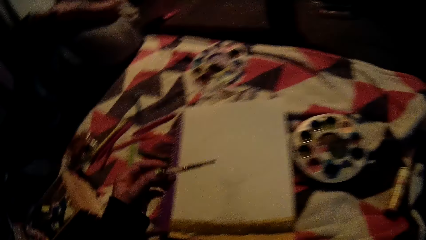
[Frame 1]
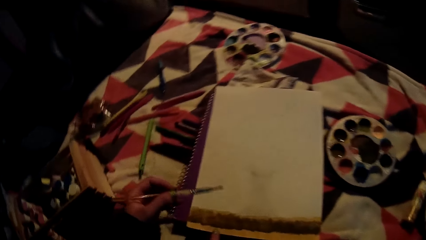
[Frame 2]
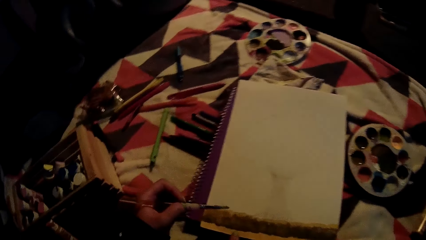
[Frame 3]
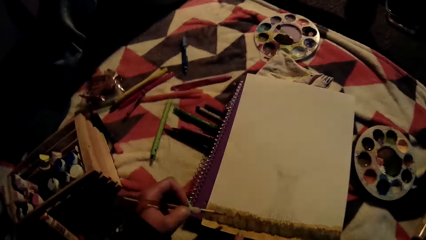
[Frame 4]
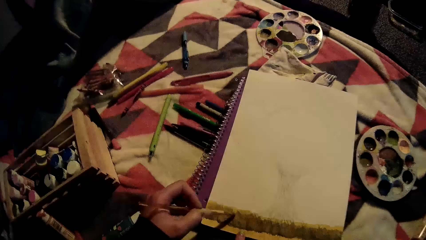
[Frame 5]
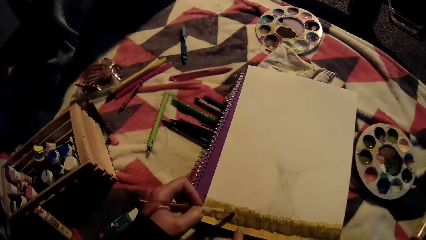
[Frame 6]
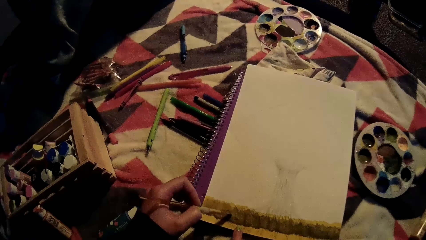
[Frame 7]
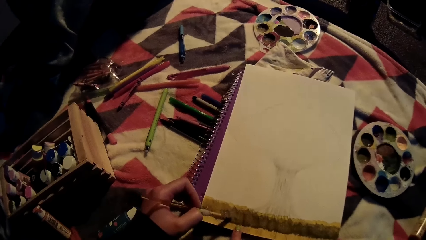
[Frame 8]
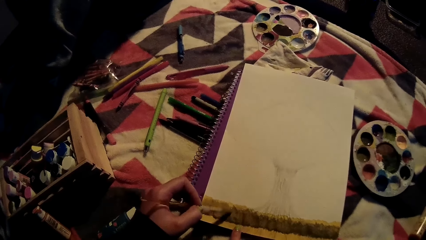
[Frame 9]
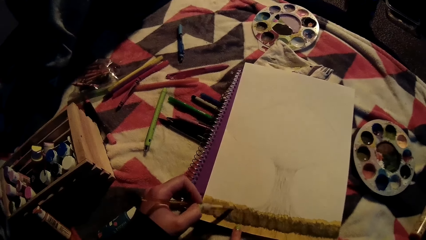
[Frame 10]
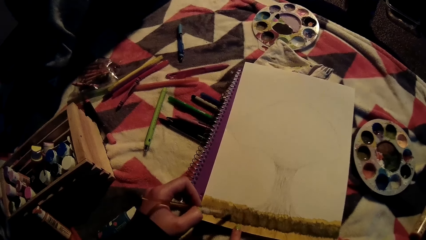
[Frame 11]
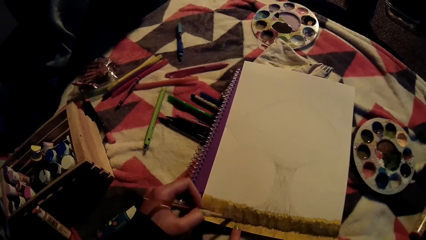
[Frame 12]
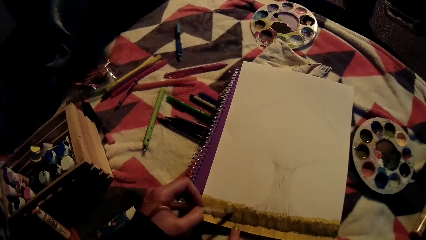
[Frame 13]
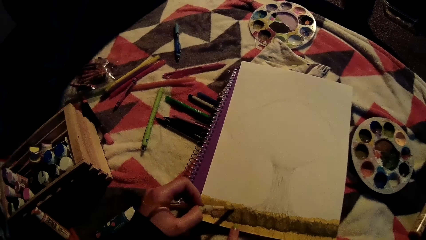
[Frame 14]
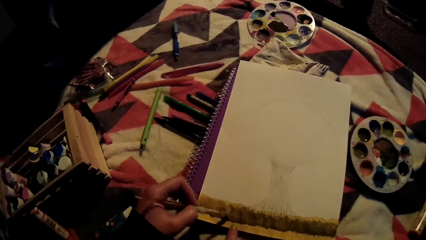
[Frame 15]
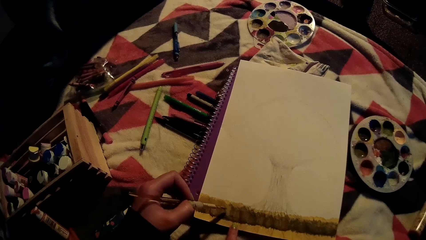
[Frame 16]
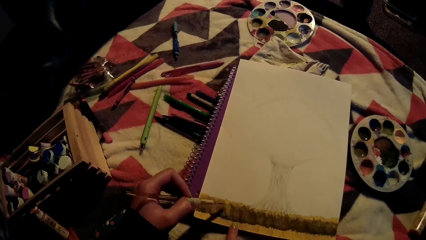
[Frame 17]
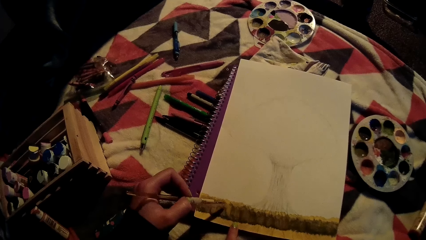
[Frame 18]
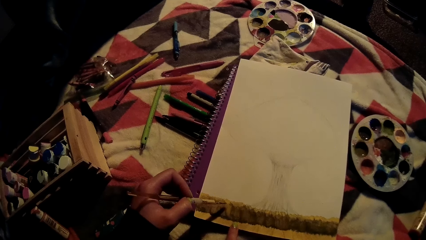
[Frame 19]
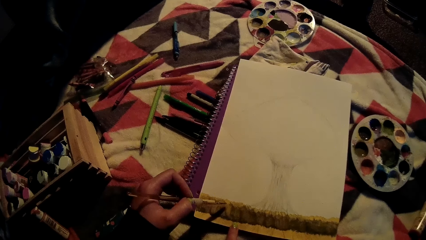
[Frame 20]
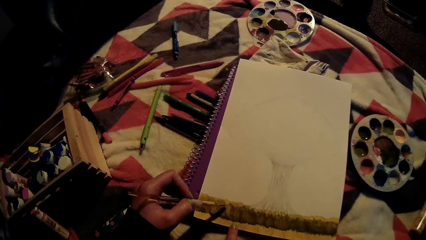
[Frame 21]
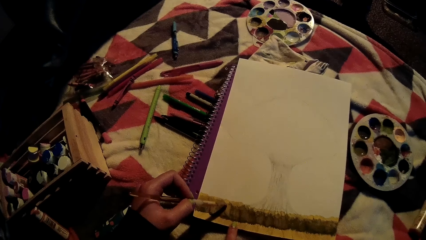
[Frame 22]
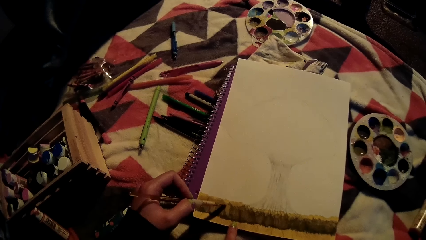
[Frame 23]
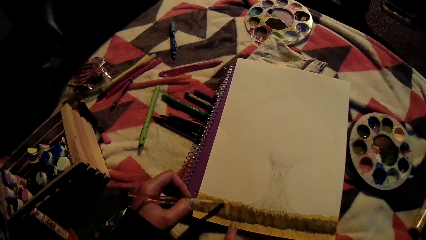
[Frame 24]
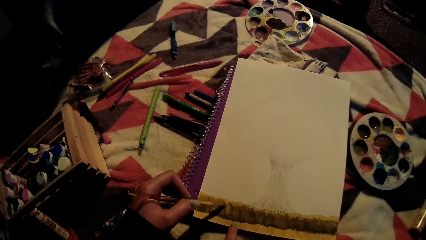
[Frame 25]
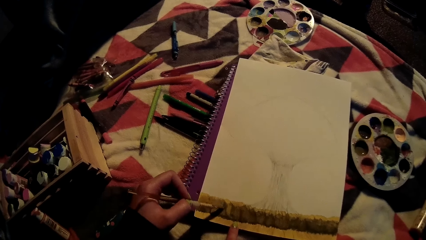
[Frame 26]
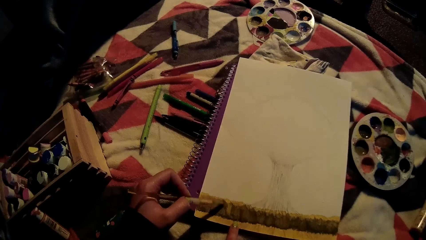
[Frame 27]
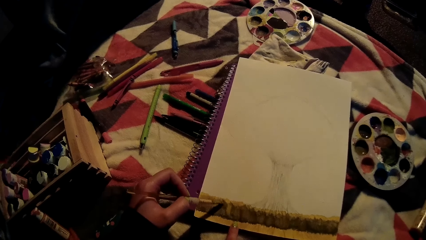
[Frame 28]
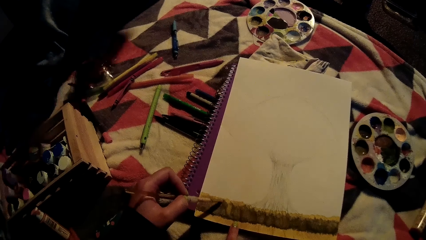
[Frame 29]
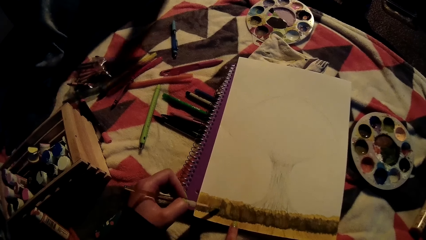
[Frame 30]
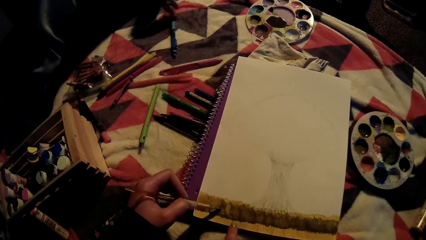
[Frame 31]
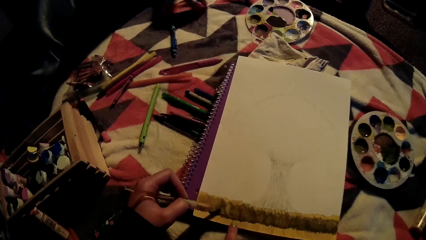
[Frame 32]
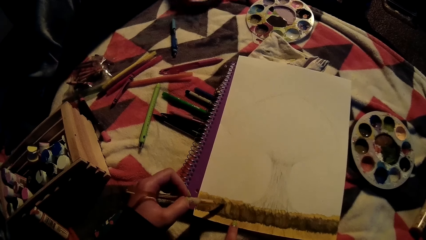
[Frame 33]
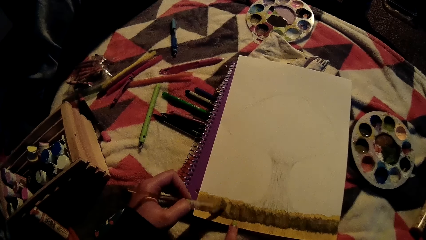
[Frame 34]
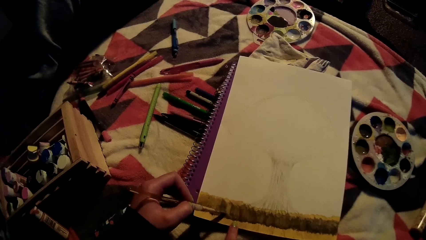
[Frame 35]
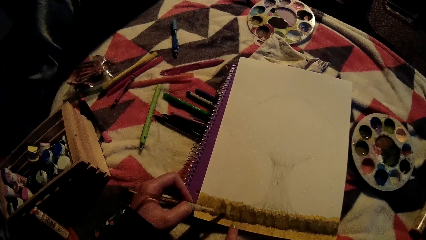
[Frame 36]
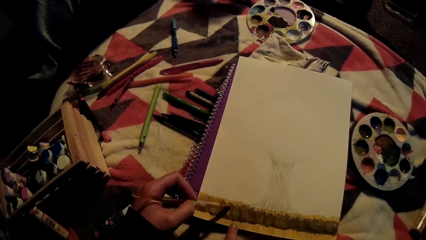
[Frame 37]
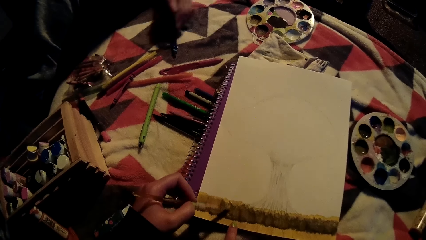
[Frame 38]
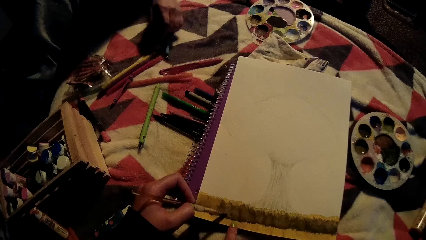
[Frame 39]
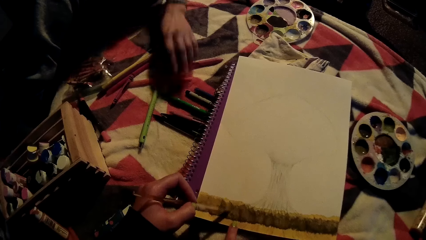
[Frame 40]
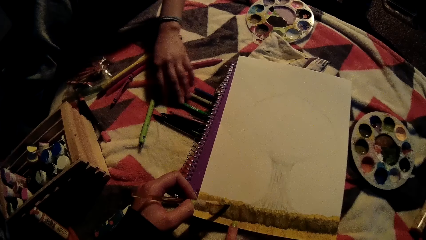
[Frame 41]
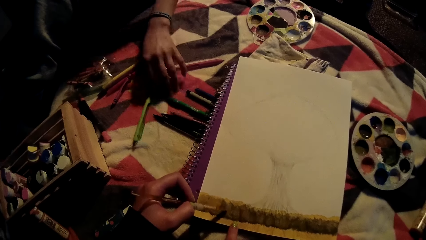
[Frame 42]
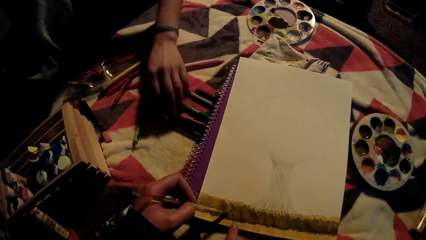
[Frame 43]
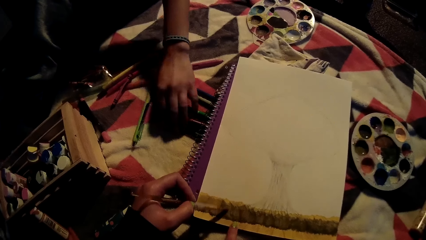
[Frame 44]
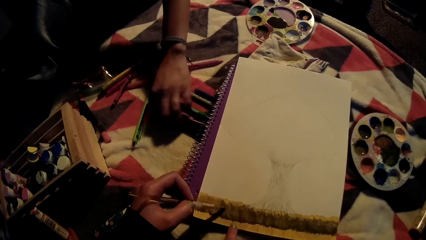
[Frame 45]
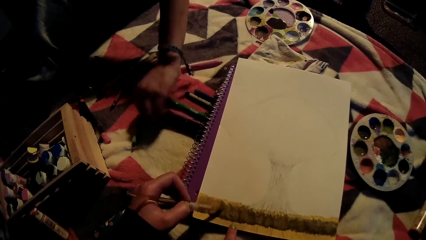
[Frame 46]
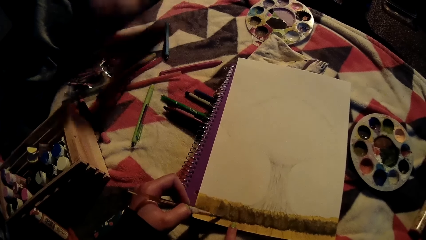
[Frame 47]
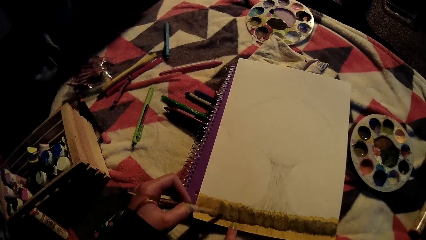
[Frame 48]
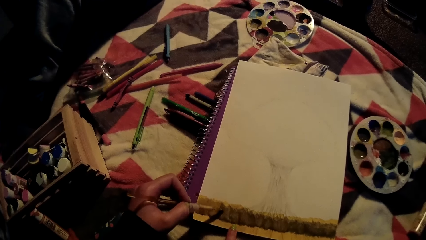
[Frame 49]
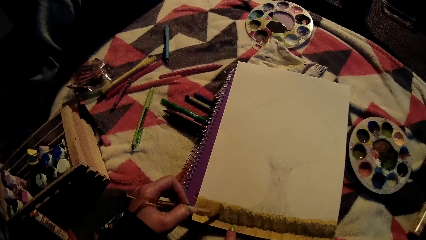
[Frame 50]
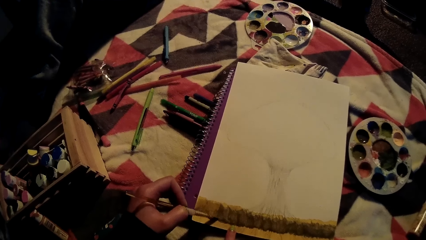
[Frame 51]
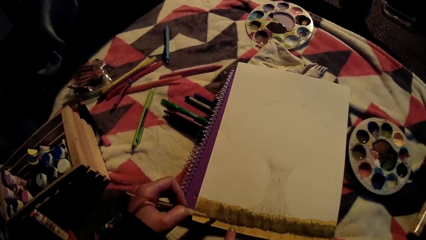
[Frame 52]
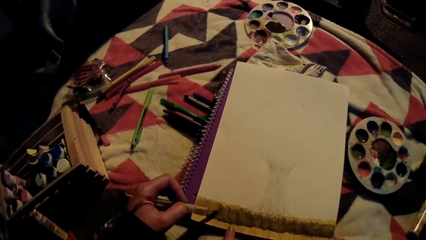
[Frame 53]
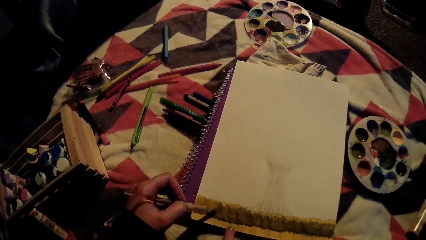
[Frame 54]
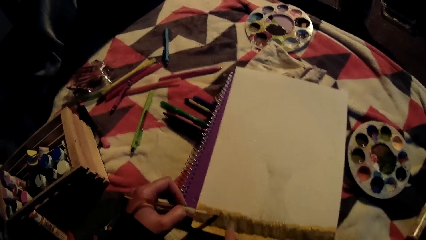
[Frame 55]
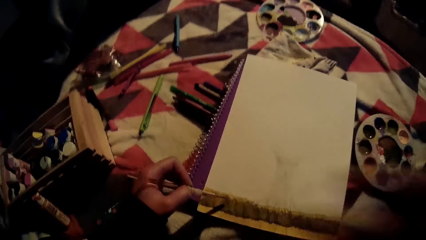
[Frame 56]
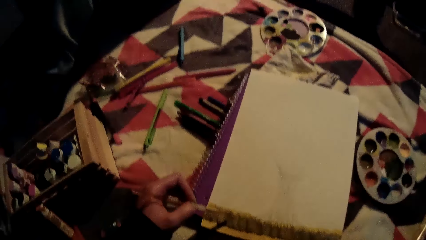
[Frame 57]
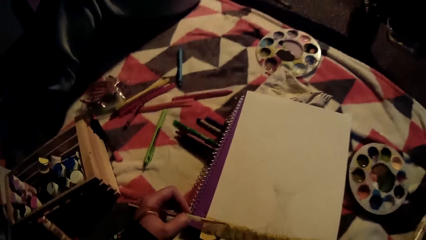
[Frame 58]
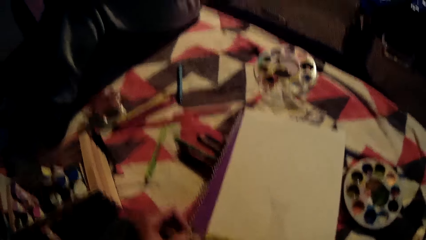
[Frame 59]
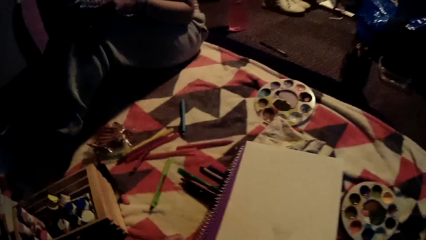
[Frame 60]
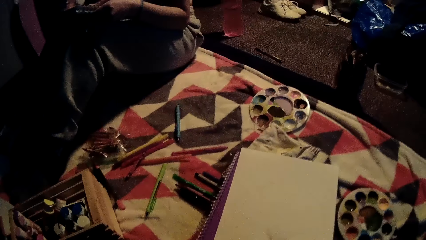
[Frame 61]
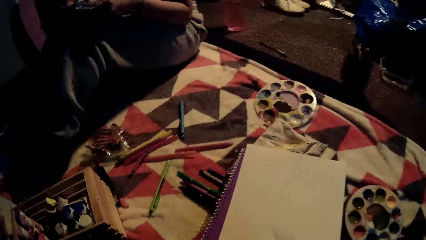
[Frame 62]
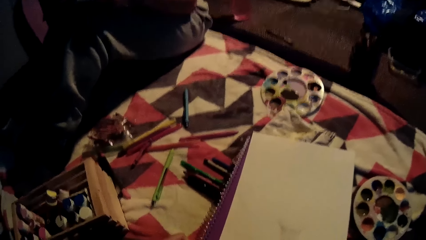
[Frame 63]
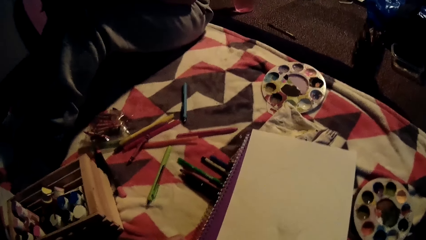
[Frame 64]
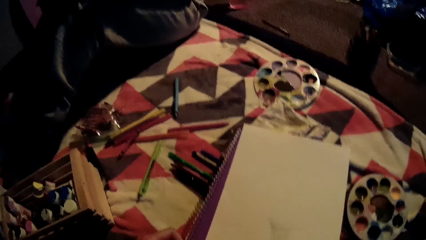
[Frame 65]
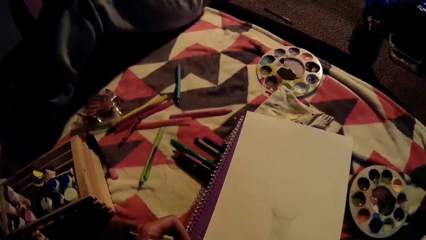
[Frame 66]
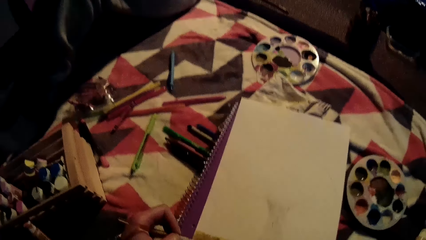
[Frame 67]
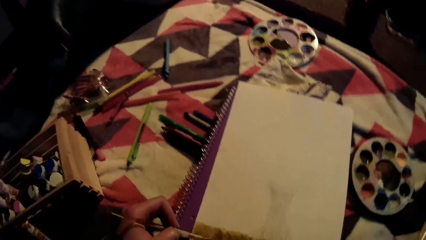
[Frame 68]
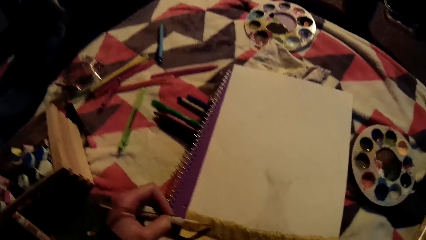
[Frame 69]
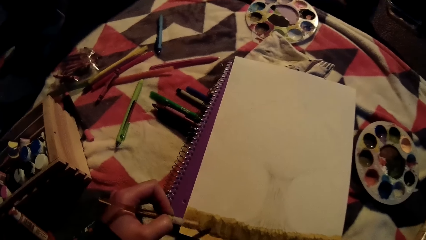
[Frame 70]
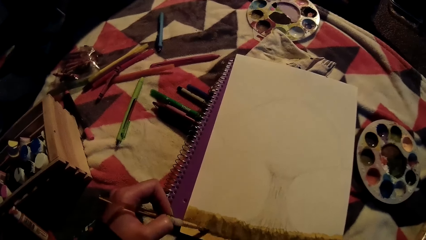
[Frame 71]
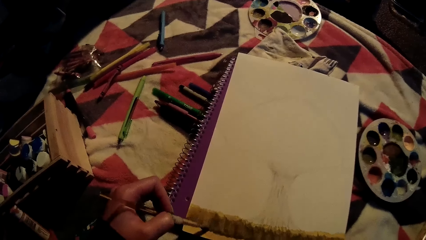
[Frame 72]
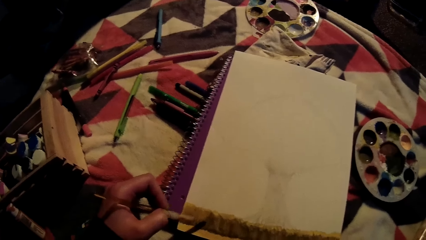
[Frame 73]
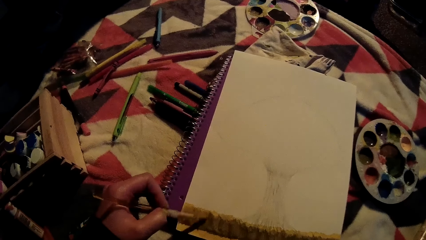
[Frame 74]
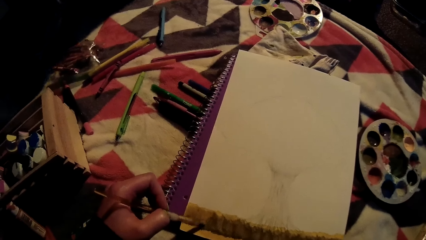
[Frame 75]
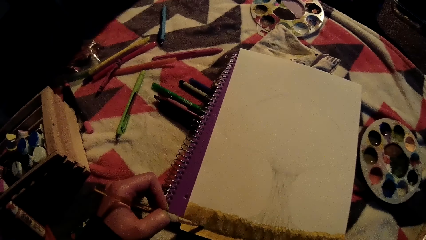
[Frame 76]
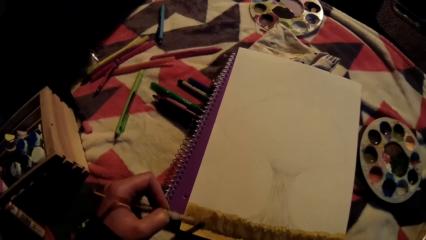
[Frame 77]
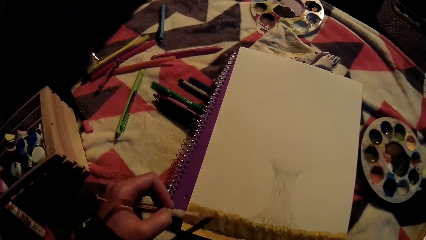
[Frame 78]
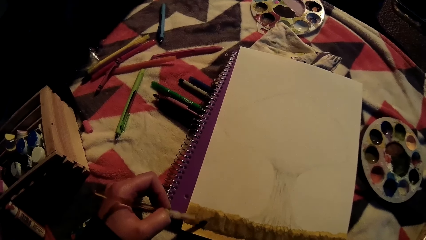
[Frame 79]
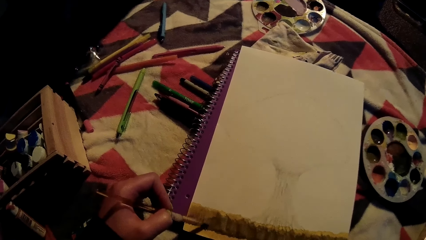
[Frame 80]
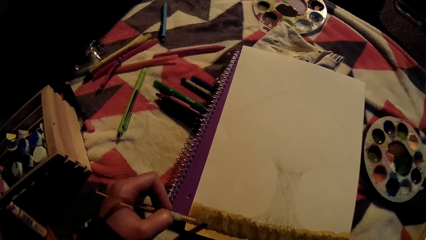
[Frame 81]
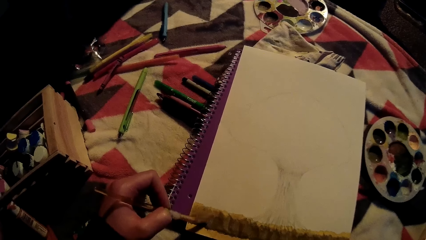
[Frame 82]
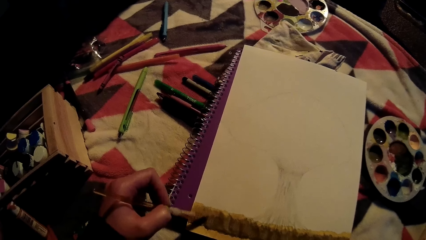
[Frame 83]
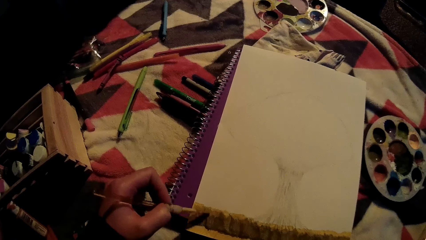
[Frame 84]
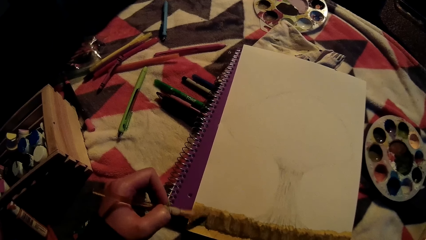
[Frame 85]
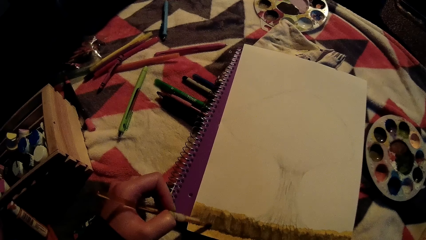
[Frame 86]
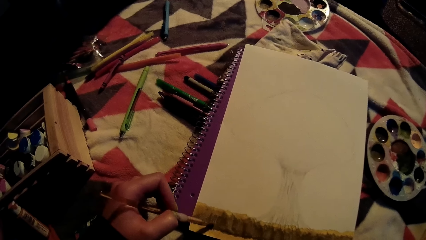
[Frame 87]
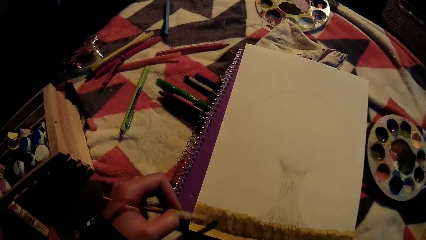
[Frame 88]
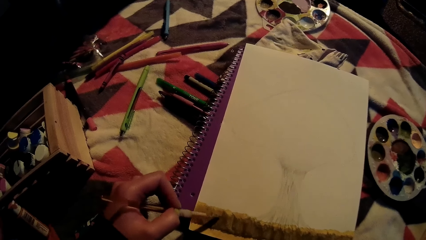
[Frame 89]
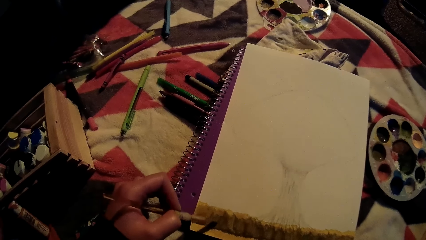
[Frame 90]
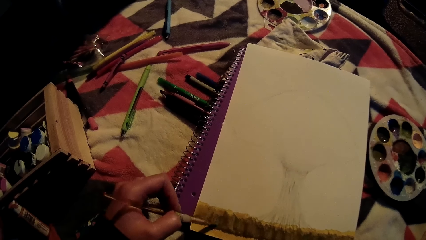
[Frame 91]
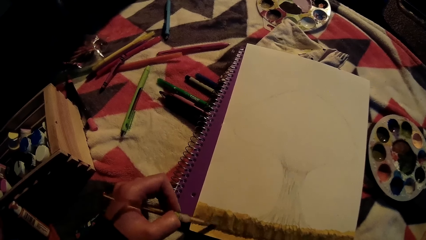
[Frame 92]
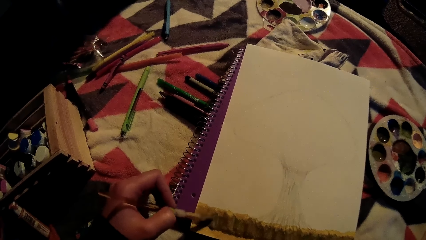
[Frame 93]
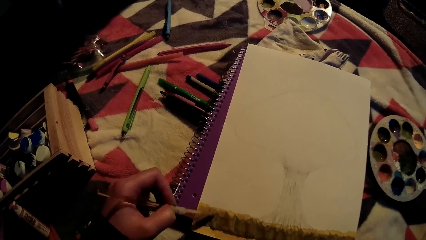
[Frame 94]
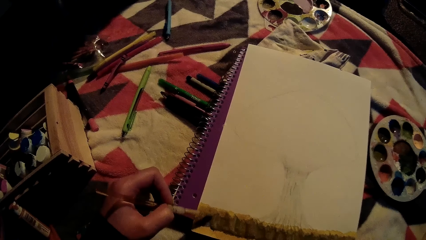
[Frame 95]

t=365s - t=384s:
The camera wearer paints on the drawing book with a paintbrush. A woman sorts through the pens, picks a pen with her left hand, and paints on the drawing book.
